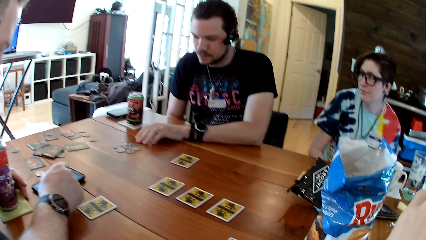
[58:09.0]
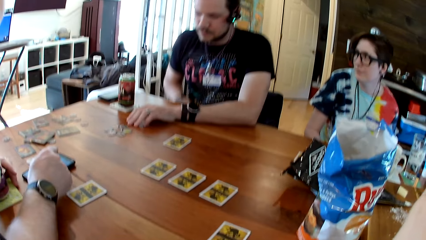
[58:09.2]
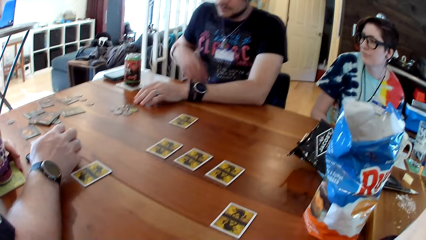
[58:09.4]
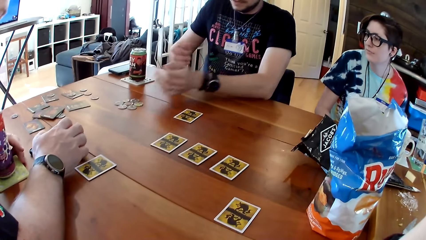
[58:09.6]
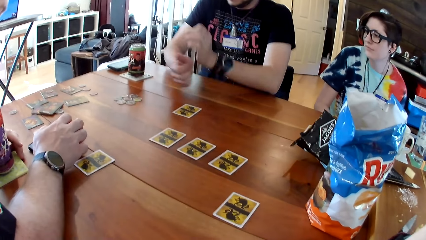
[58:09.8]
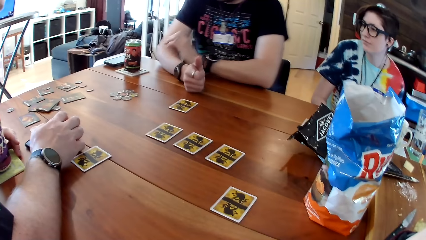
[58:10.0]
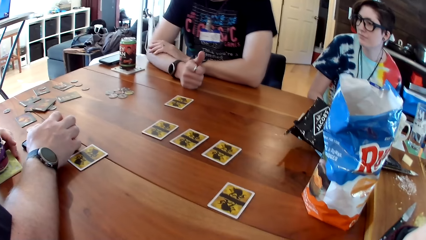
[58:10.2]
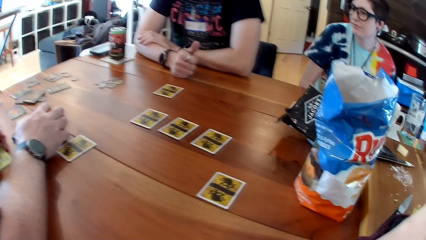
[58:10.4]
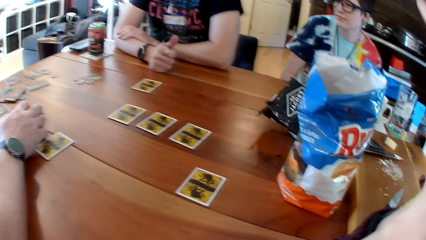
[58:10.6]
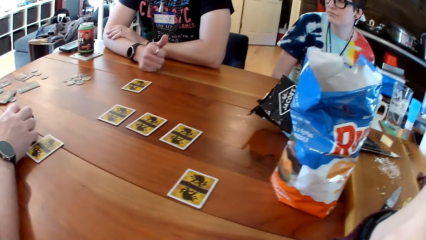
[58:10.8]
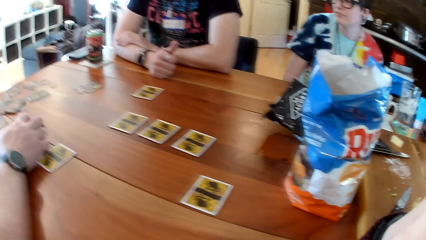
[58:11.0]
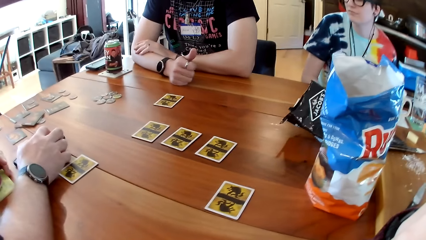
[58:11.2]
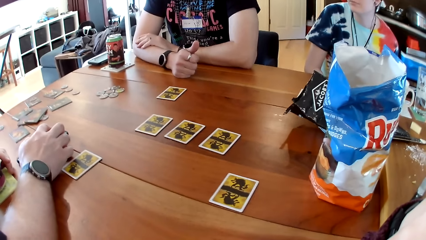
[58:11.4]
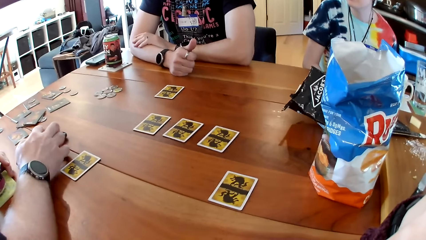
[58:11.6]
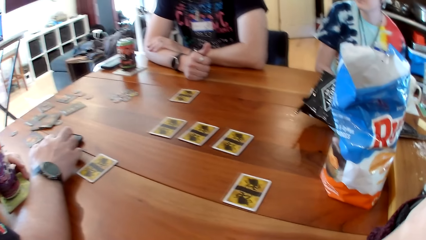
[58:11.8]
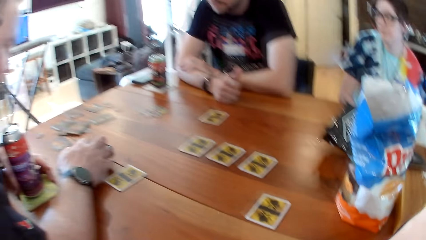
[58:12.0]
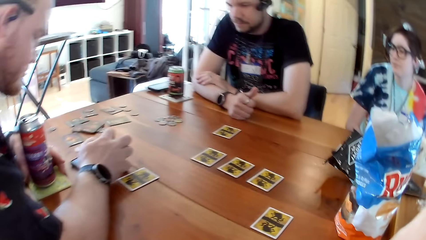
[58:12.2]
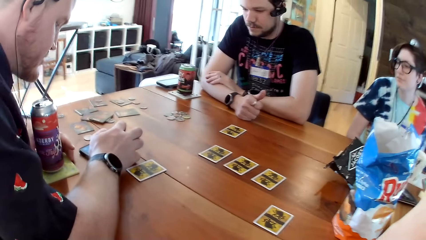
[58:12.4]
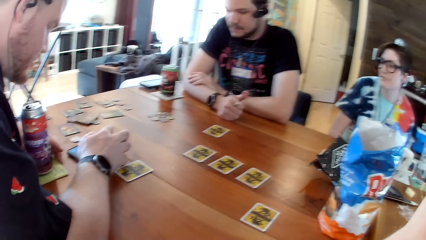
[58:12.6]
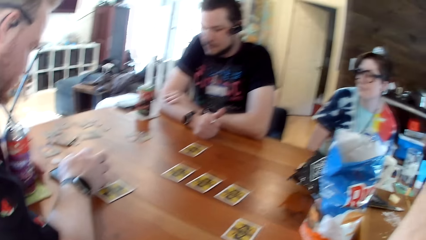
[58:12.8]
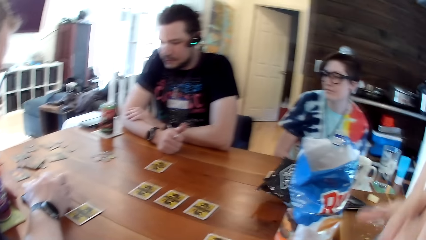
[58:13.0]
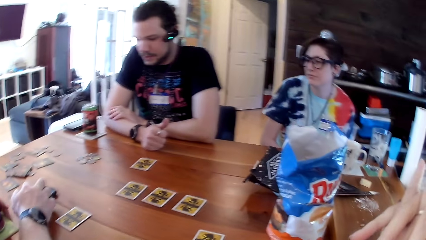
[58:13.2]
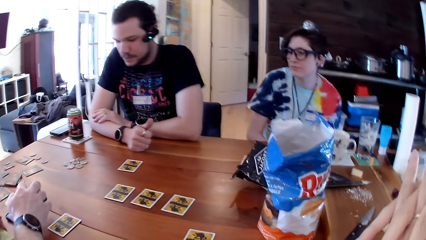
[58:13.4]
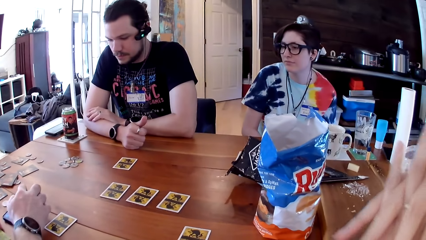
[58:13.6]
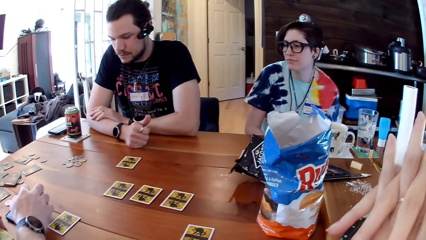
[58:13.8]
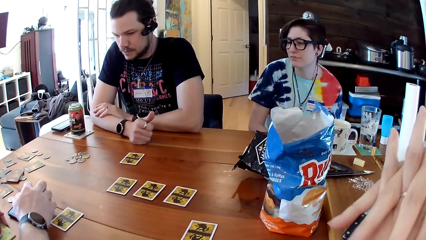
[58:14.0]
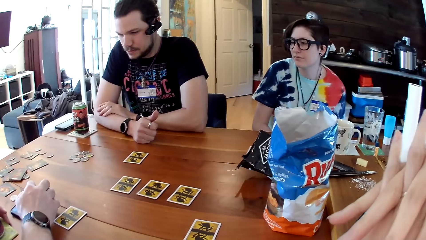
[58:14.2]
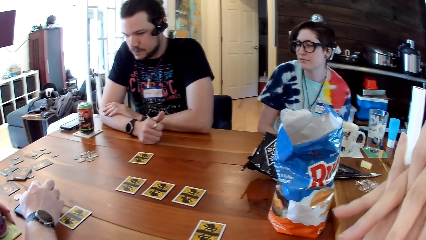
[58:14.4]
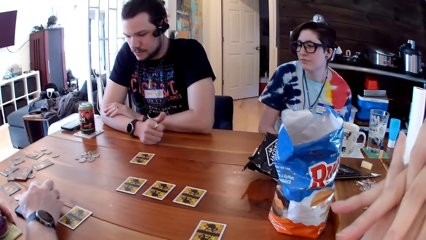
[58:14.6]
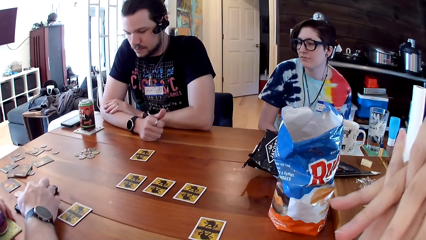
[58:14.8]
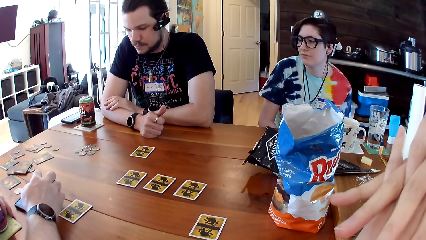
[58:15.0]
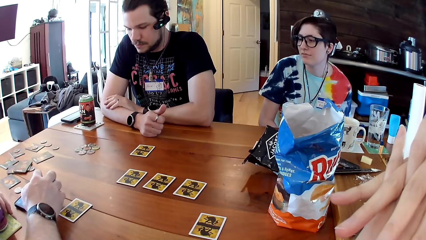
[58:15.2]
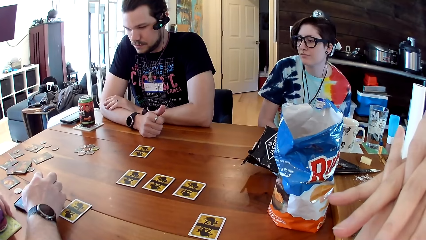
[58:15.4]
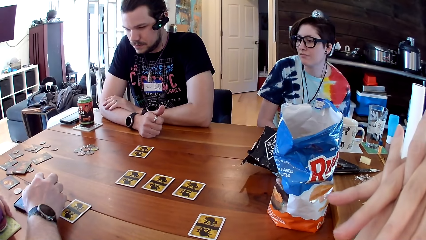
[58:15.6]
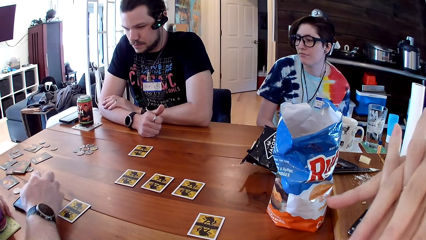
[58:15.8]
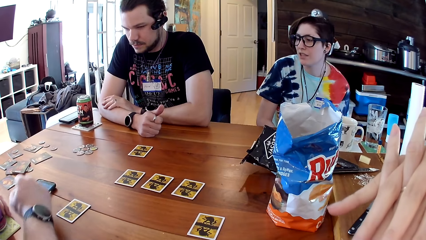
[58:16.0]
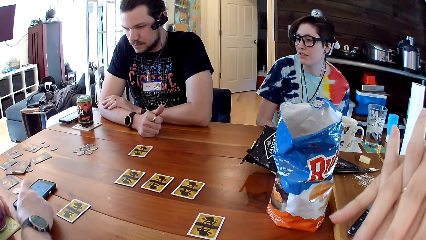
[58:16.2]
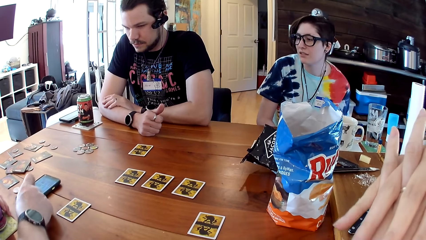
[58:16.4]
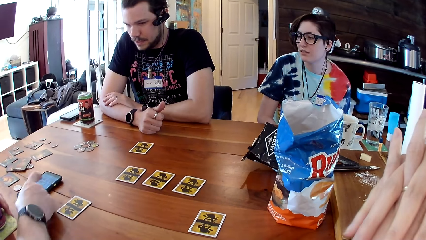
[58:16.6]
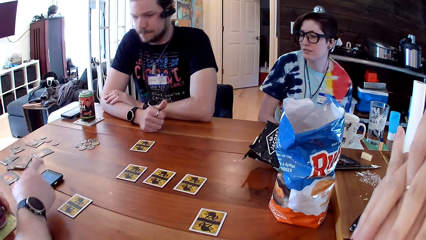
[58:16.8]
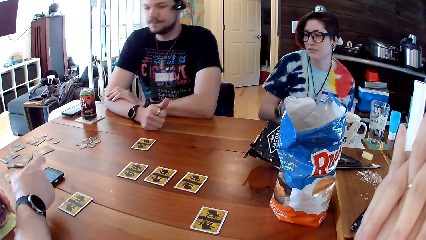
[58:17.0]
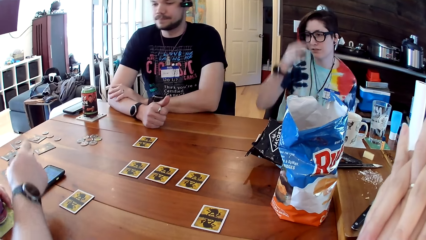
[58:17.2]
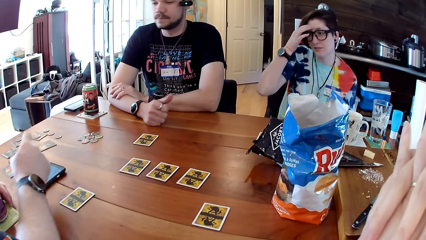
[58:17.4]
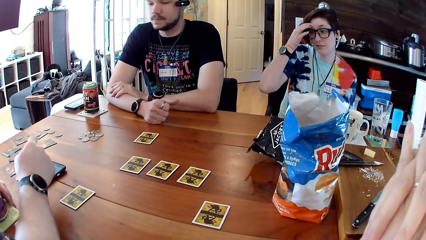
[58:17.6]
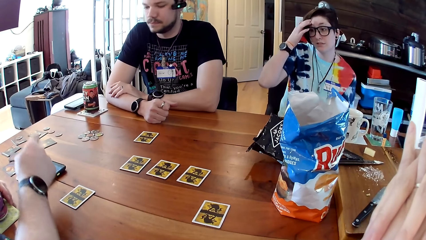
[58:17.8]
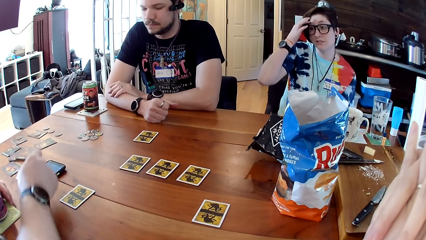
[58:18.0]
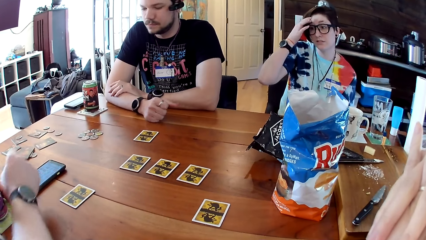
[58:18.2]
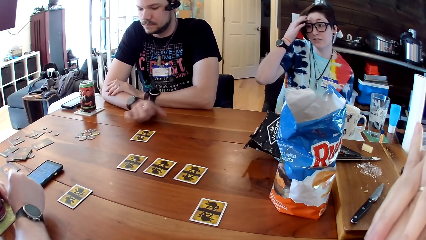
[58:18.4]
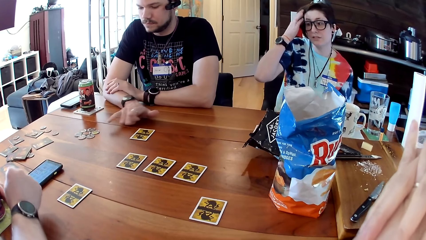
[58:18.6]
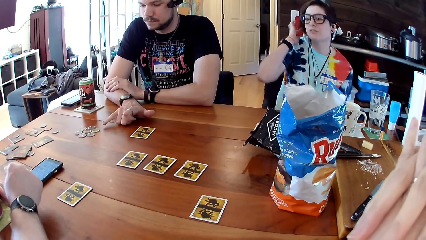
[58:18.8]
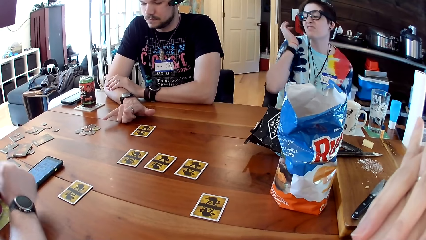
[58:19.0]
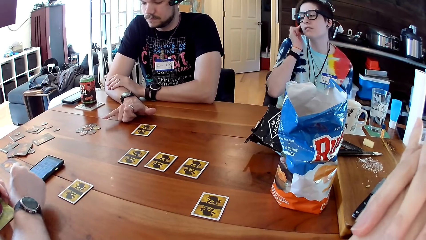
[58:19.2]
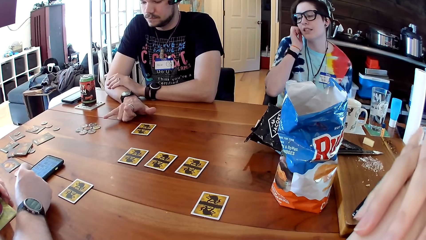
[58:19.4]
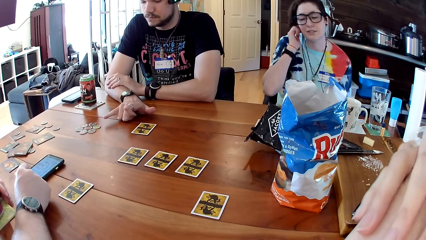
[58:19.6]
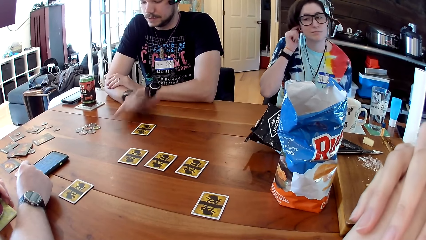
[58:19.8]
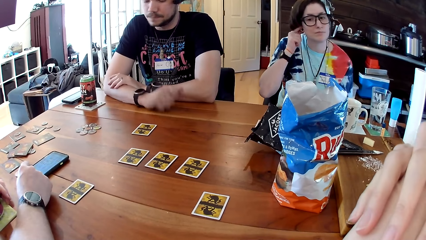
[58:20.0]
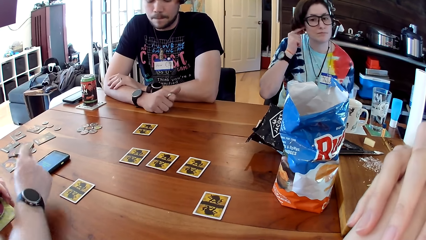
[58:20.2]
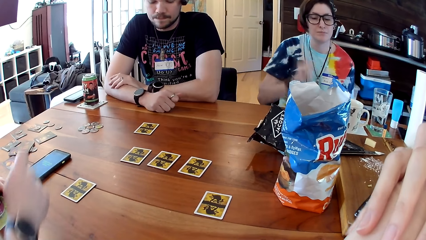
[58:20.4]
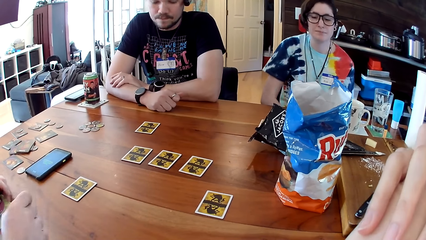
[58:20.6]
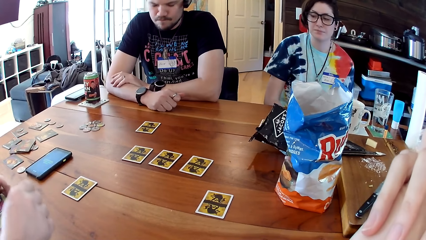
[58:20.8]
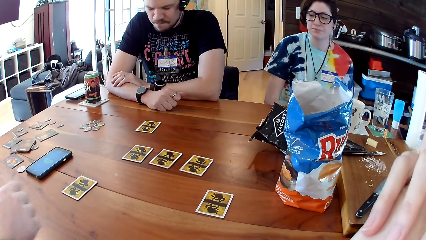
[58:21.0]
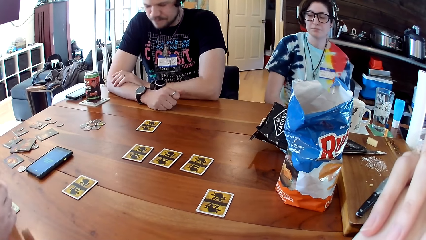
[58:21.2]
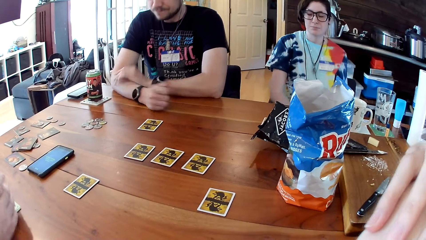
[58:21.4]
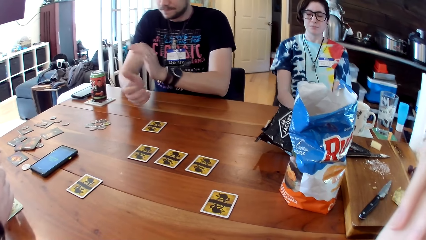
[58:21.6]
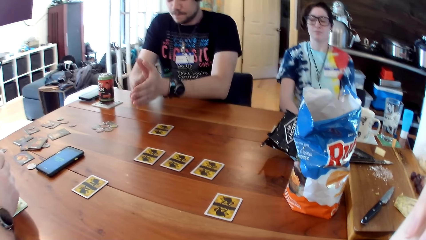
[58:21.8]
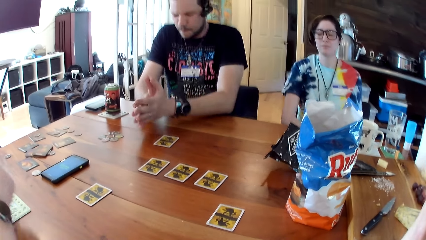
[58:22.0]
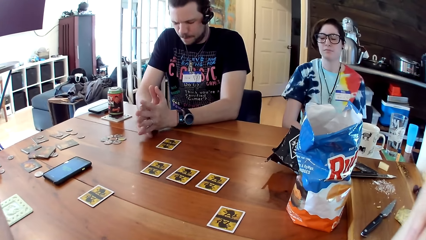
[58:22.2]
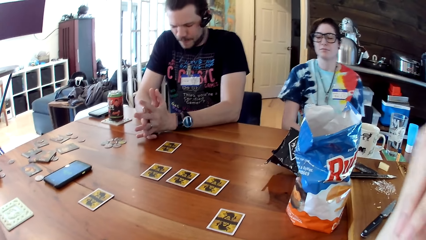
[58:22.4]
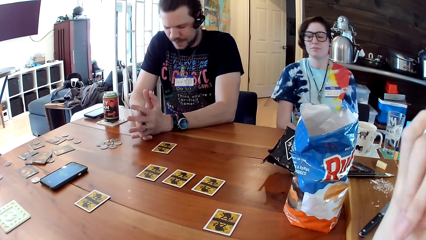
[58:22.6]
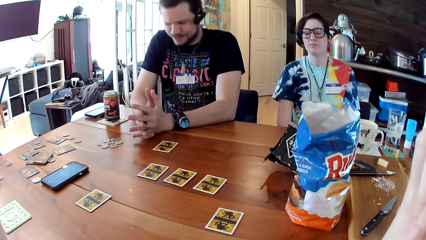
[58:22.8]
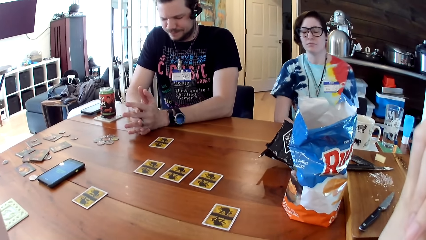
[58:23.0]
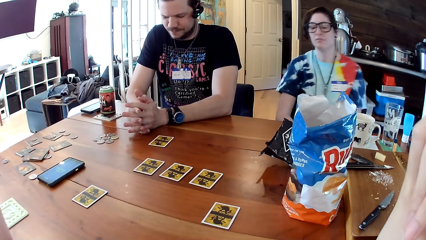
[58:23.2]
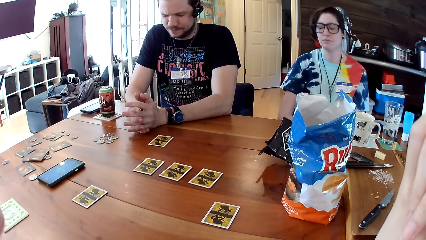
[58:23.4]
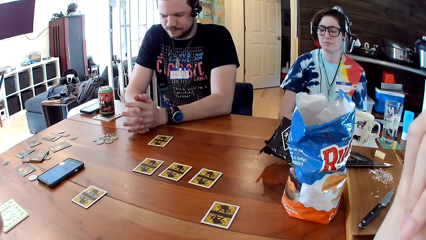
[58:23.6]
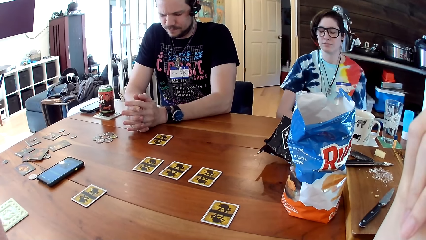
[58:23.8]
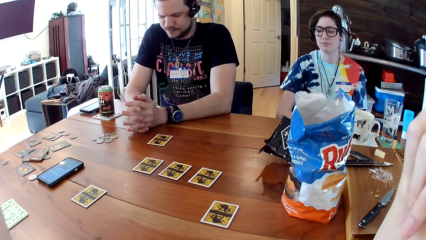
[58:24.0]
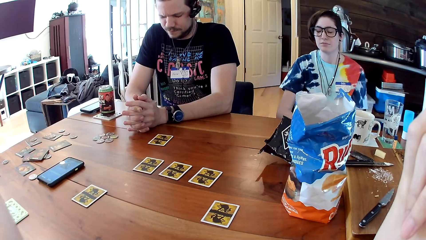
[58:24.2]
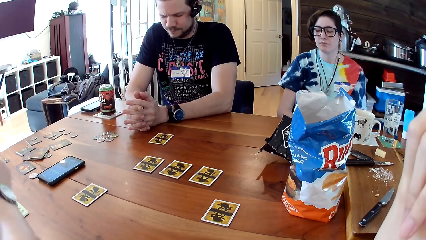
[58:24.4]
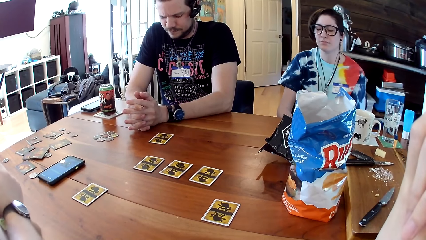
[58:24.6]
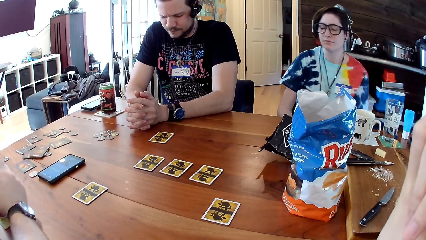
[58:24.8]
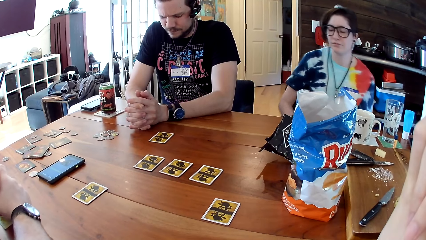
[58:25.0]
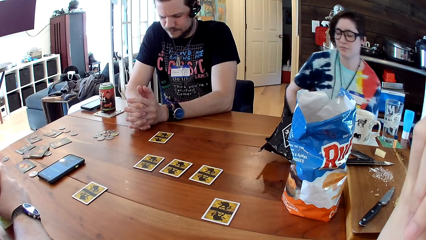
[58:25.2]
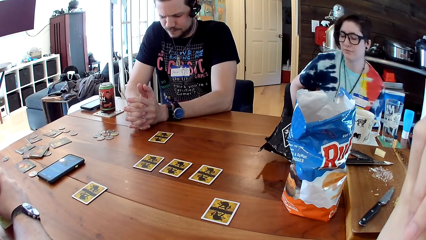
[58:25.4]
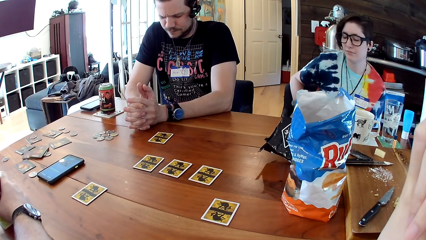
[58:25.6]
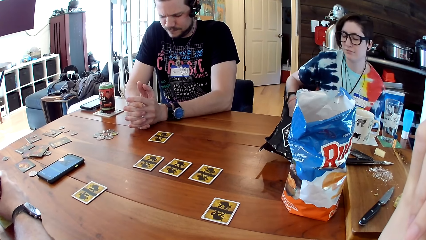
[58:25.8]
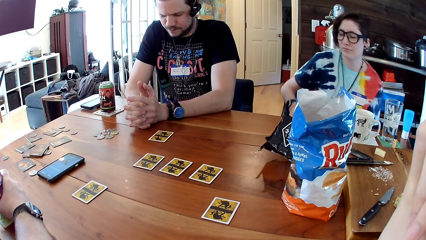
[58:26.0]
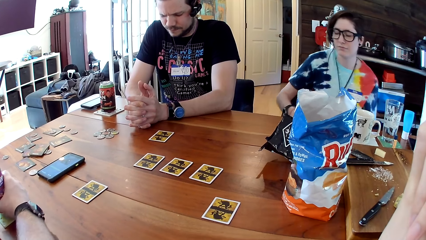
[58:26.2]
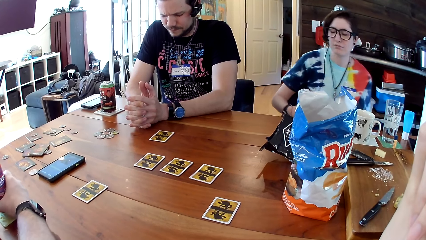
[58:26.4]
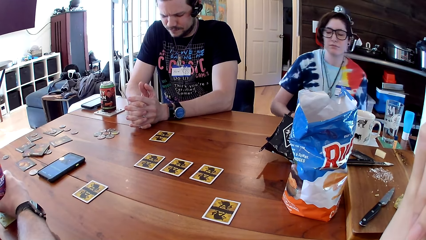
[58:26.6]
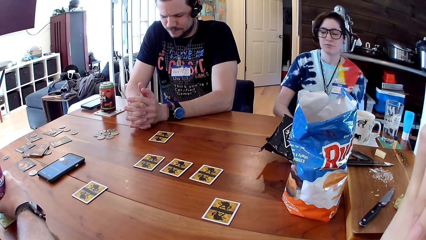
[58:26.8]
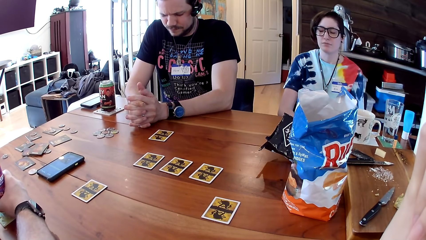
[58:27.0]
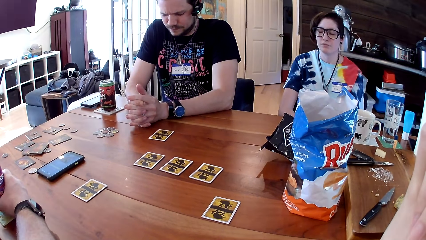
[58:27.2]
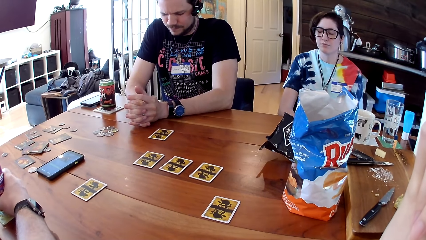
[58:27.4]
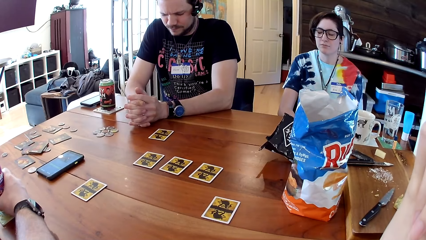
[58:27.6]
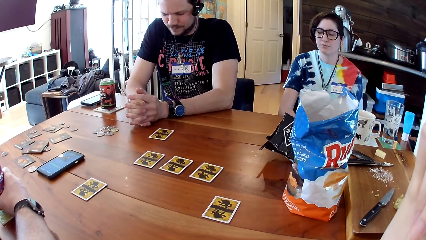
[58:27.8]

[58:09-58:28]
A man operates the phone. Another man talks to the first man. The first man moves the phone. The other man closes his eyes. A woman closes her eyes.
